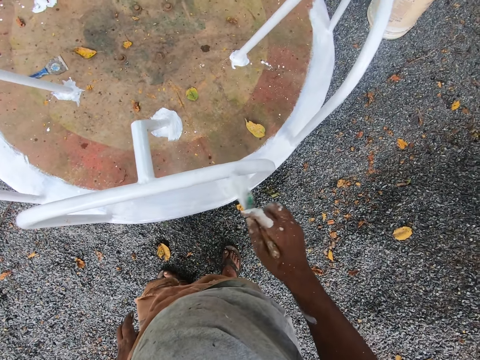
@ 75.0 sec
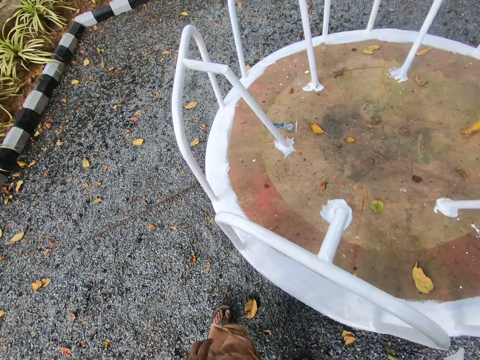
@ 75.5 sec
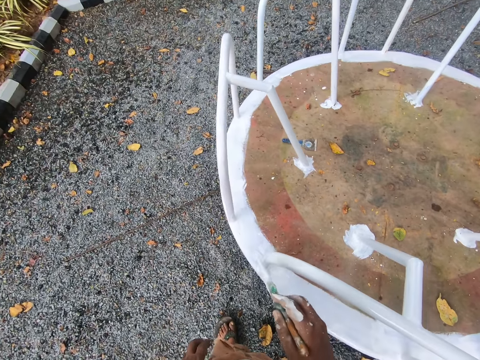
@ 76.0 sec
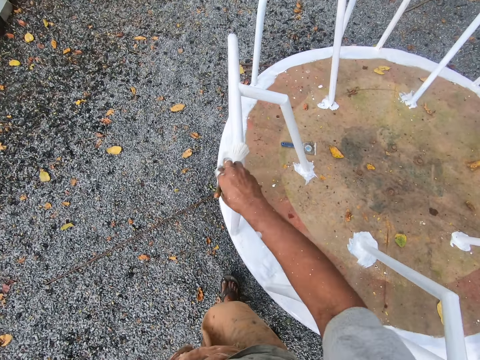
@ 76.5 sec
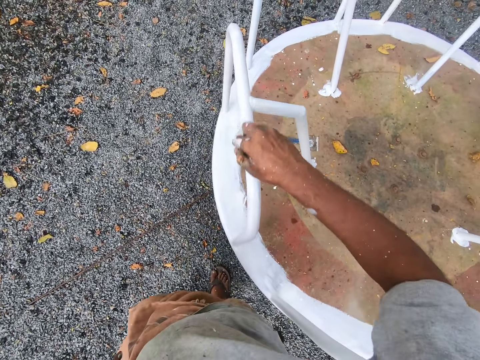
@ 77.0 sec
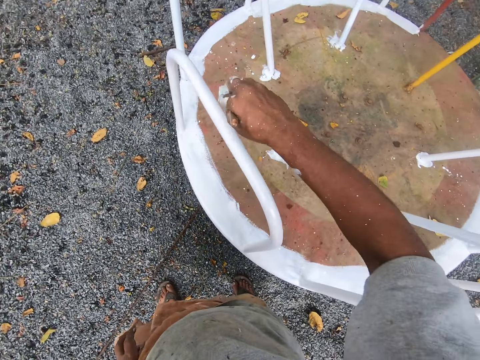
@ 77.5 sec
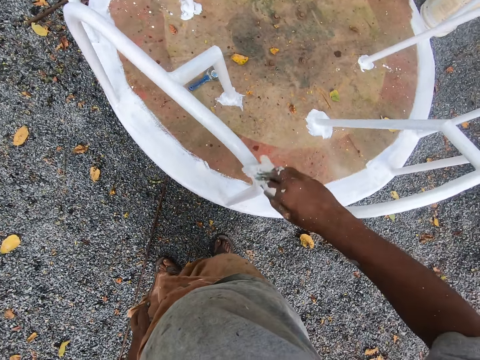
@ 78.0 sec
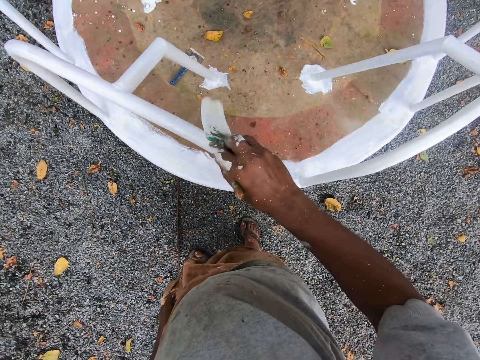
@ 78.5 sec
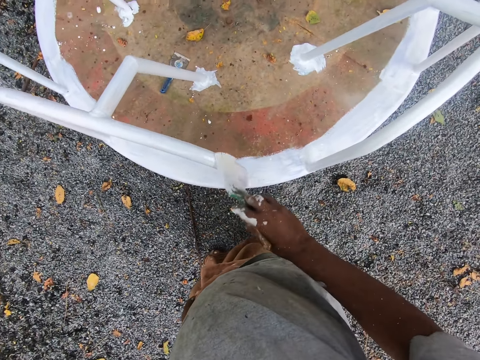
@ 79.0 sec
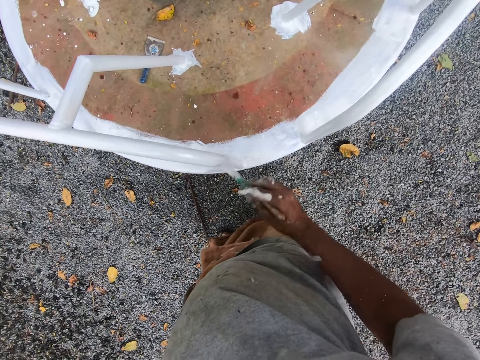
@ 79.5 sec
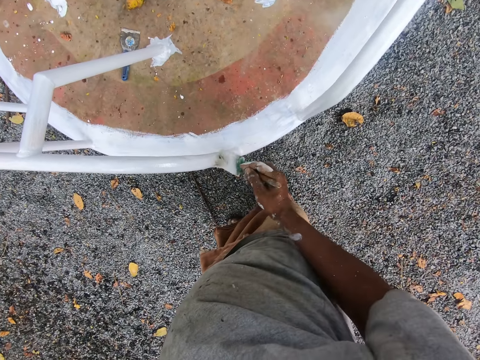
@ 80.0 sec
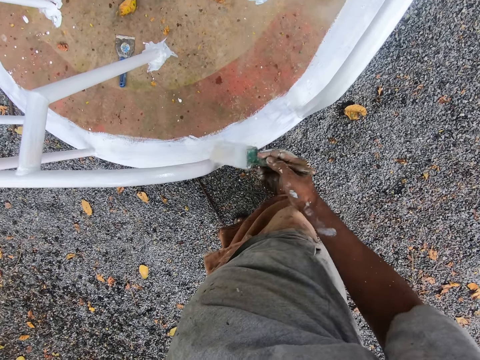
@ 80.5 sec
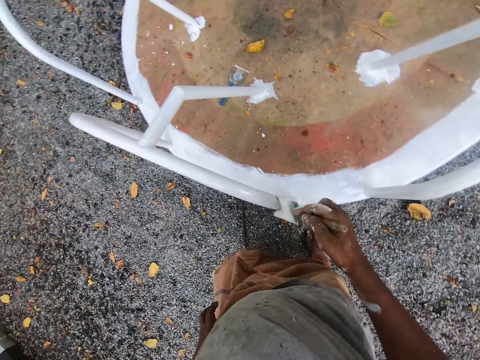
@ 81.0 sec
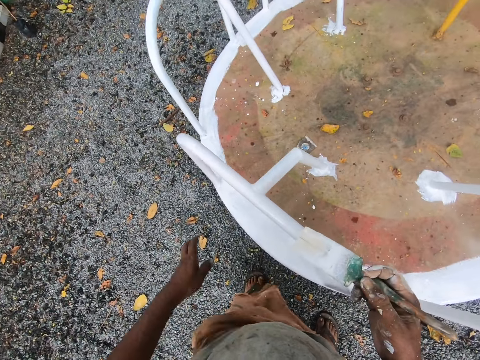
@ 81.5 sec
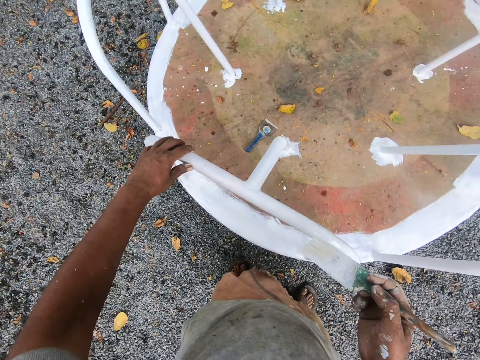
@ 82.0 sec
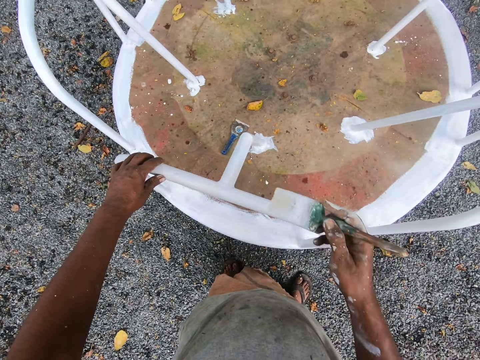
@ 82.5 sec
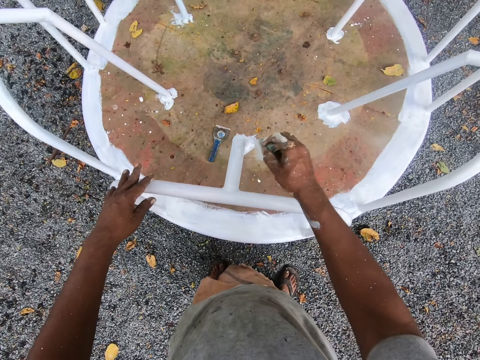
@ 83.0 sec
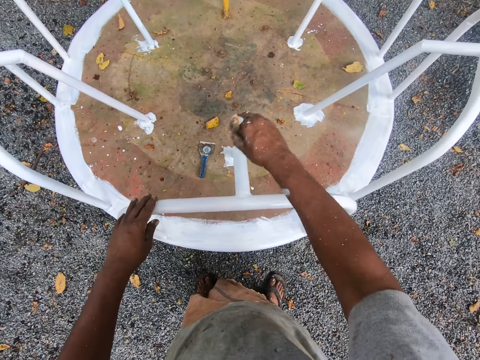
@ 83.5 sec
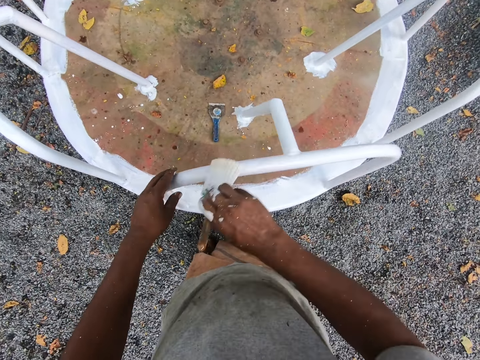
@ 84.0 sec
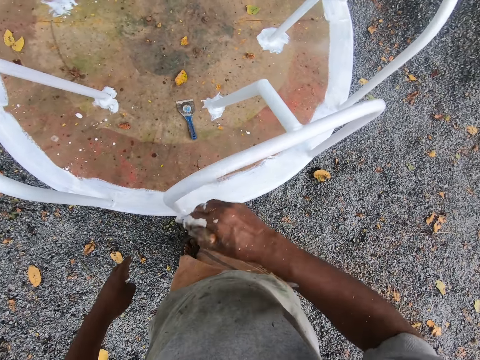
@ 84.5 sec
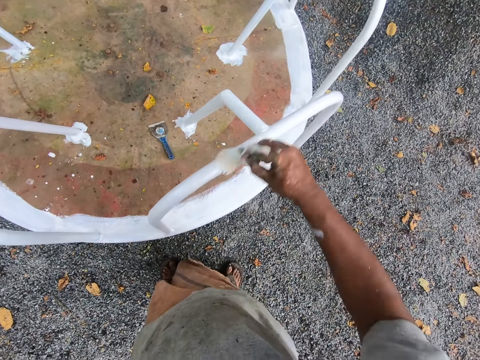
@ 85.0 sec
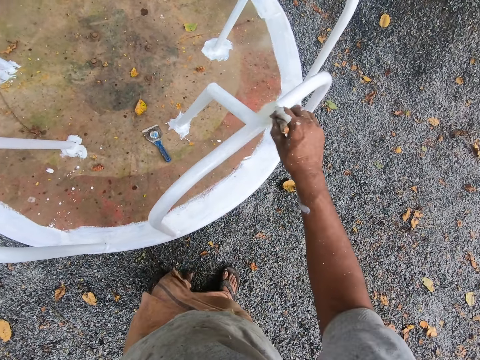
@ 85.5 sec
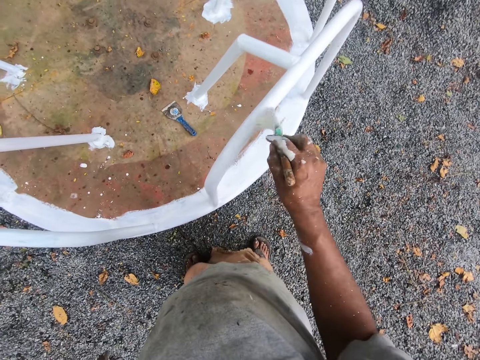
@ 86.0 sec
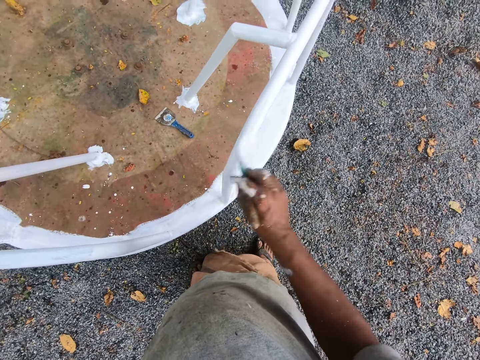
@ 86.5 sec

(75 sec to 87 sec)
The camera wearer walks towards another railing. He paints the railings with the paint brush. He rotates the playground roundabout with his left hand. He holds the railing with his left hand. He paints the railings with the paint brush. He lets go of the railing. He paints the railings with the paint brush.

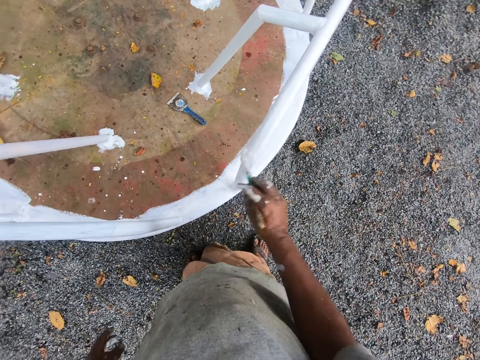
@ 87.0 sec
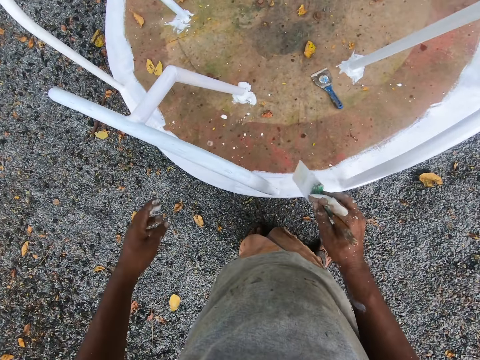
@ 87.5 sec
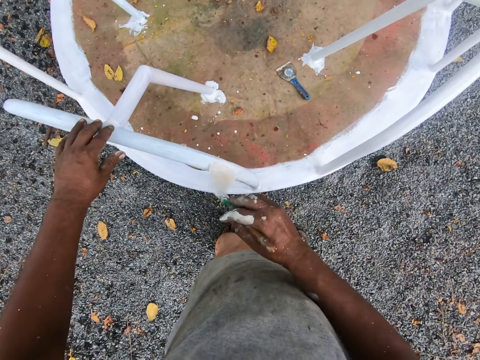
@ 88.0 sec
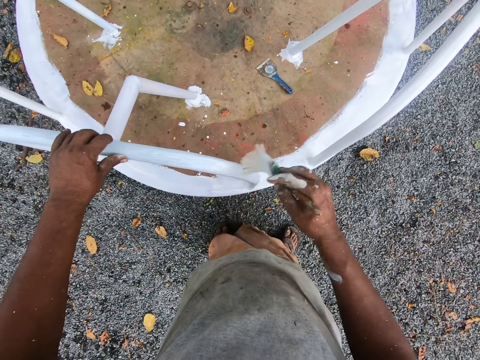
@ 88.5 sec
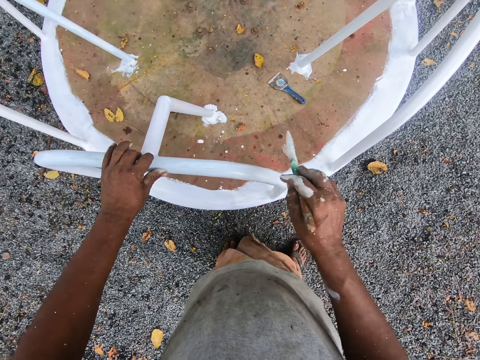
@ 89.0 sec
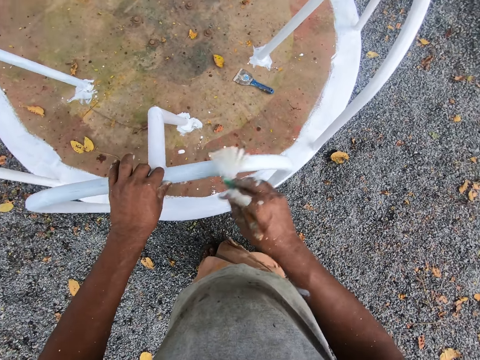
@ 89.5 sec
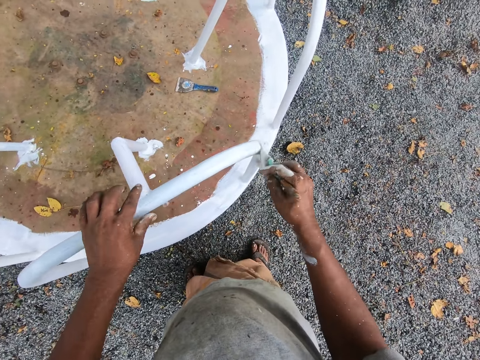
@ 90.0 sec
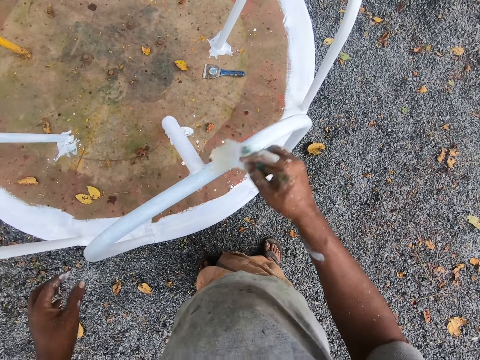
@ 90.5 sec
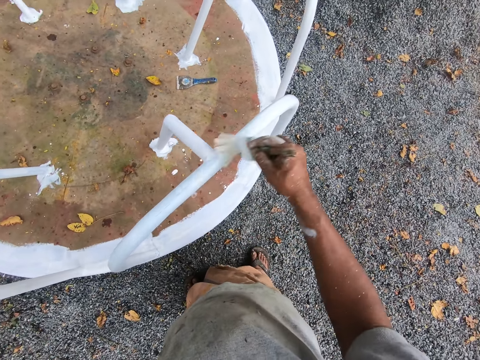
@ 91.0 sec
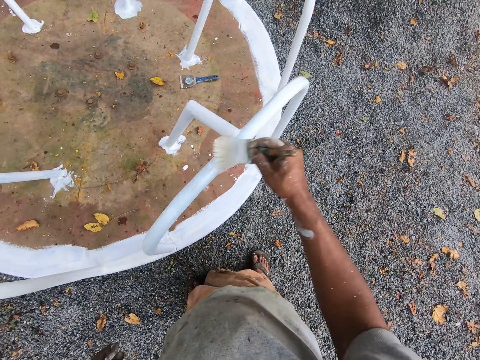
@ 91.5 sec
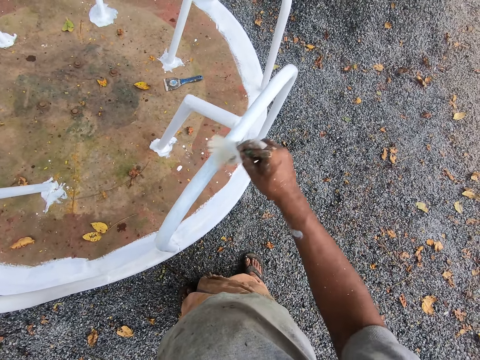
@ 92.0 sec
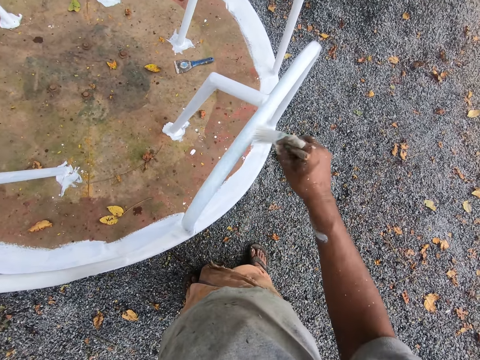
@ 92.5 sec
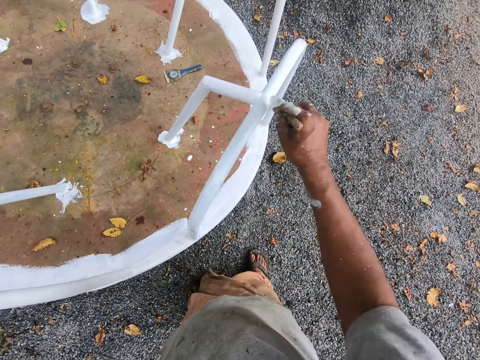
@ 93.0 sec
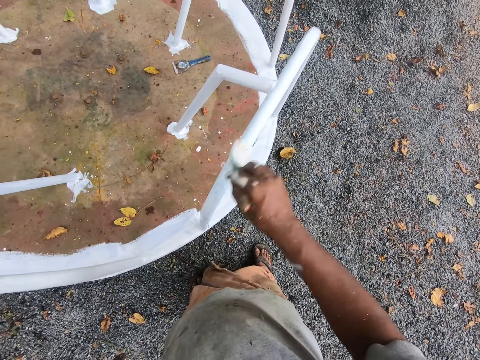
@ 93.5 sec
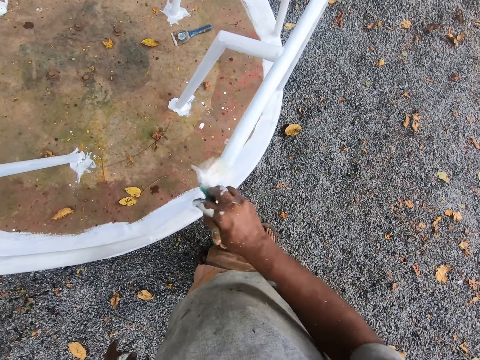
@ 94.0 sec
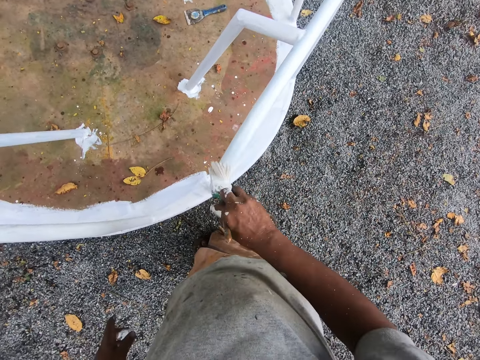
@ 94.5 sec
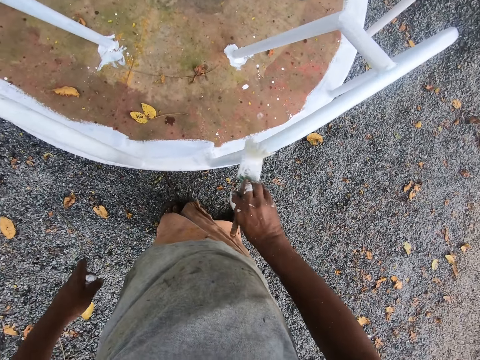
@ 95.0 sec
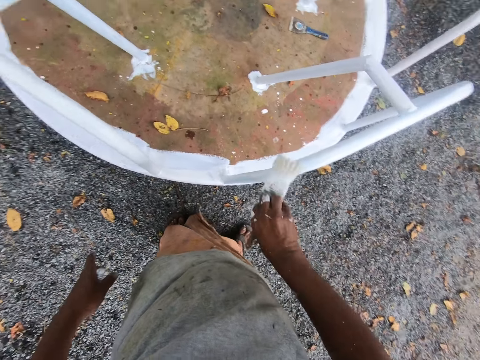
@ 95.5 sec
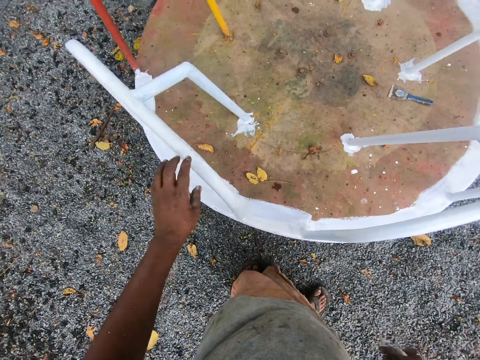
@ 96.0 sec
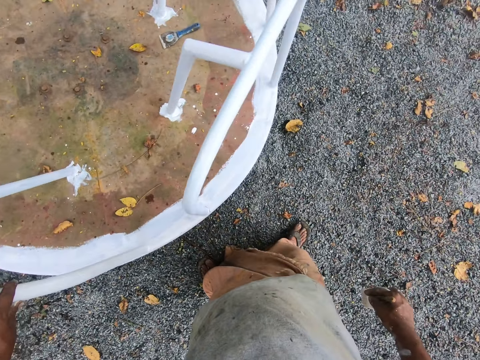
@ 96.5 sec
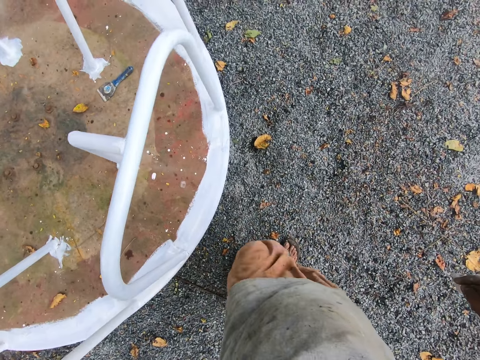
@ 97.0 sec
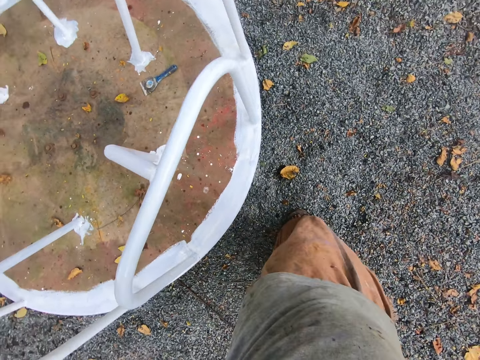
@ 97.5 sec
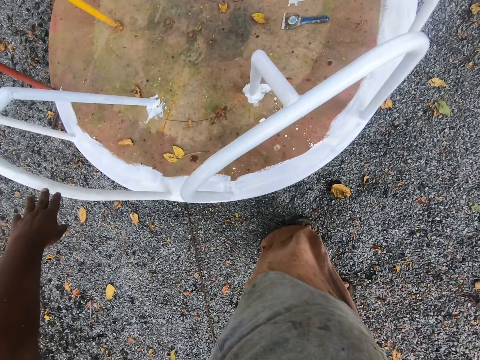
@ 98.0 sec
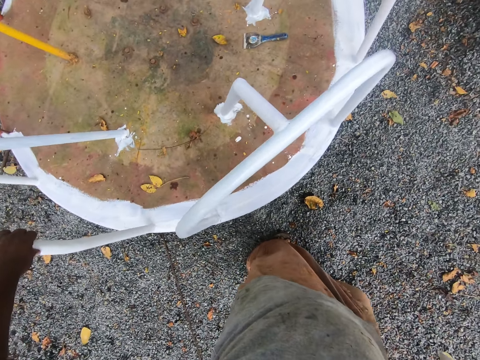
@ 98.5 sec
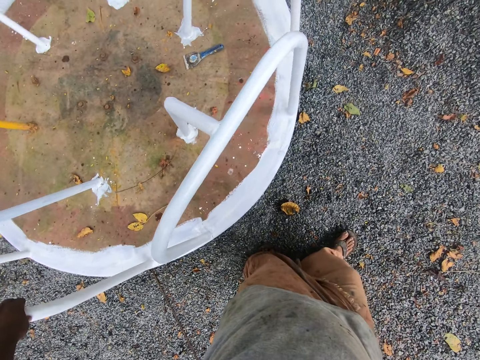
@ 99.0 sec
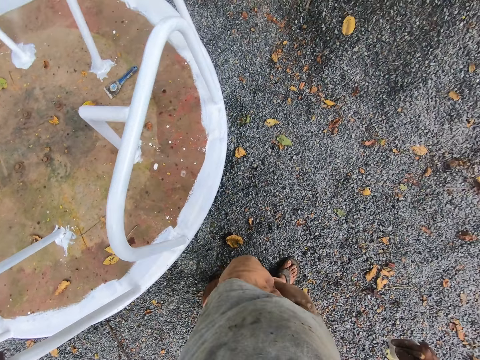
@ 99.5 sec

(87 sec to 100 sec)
The camera wearer rotates the playground roundabout with his left hand. He holds another railing with his left hand and paints the railings with the paint brush. He lets go of the railing. He paints the railings with the paint brush. He holds another railing with his left hand. He rotates the playground roundabout with his left hand. He walks away from the railing. He holds the railing with his left hand.

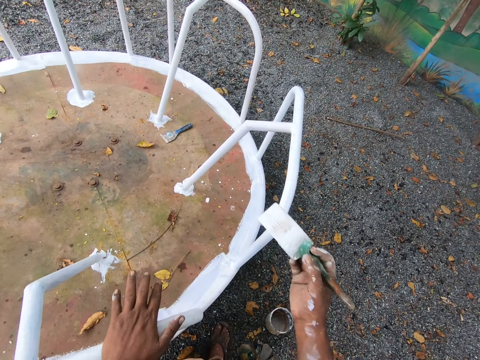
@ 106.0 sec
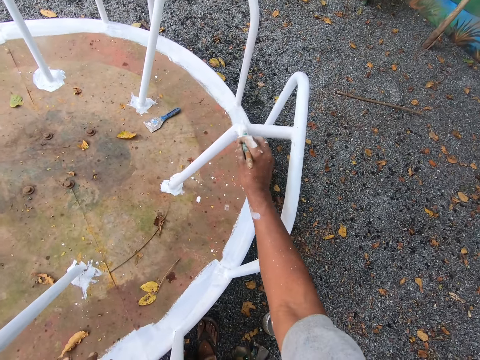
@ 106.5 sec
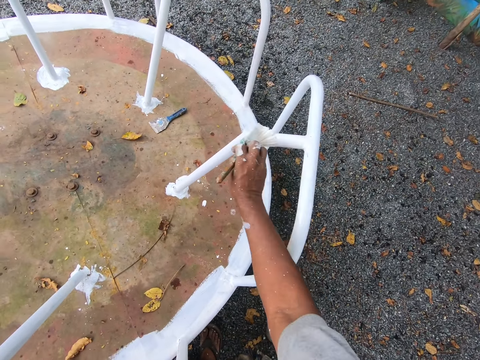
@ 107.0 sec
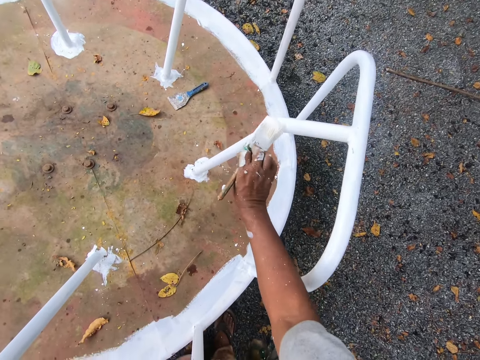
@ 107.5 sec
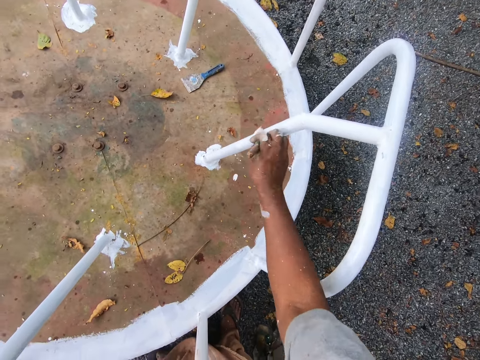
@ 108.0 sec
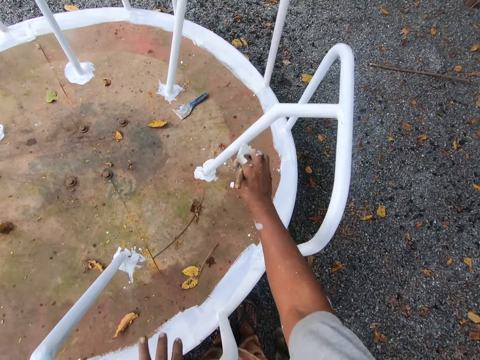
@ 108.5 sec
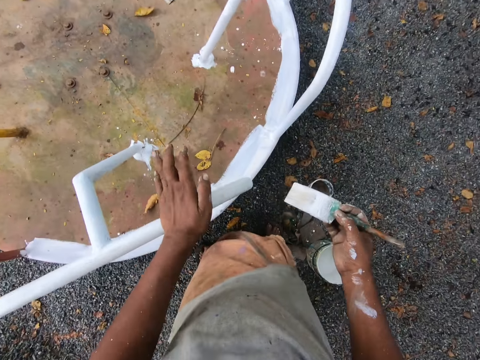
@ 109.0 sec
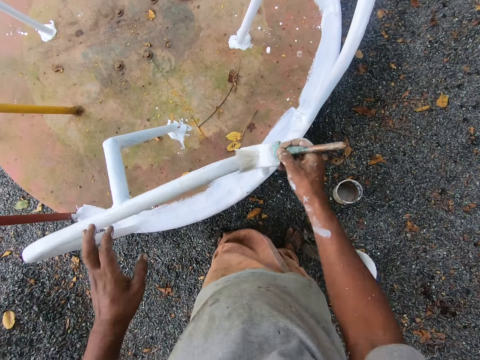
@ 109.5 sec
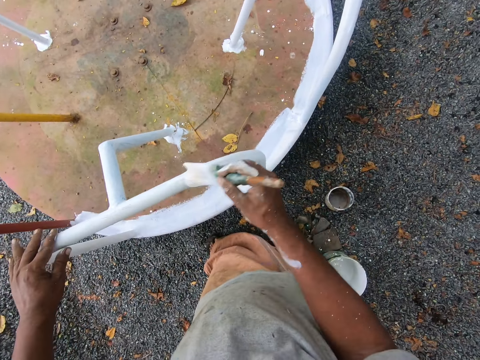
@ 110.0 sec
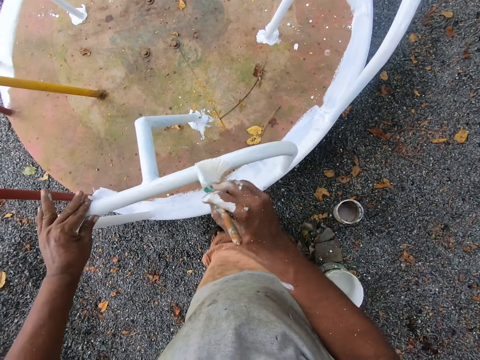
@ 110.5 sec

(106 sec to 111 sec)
The camera wearer paints the playground roundabout or railing with the paint brush in his right hand. He lets go of the railing. He paints the railing with the paint brush. He holds the railing with his left hand. He paints the railing with the paint brush.
